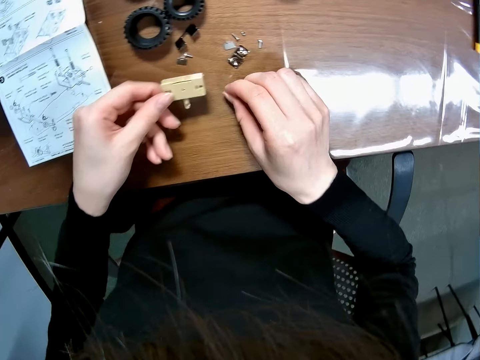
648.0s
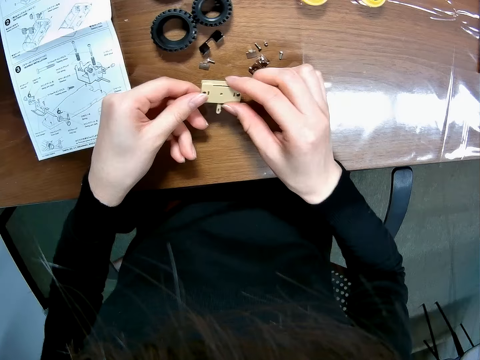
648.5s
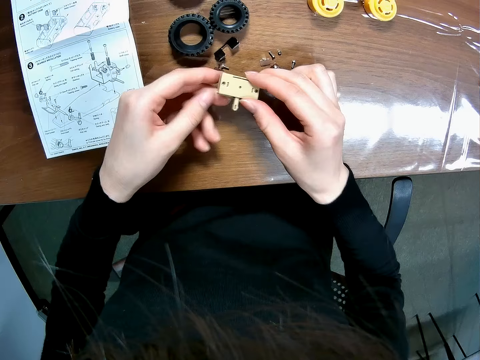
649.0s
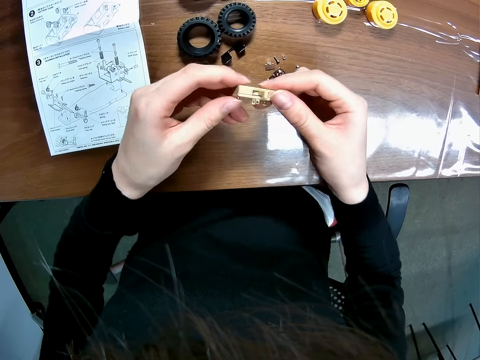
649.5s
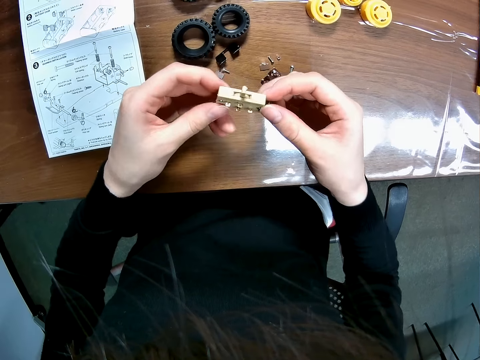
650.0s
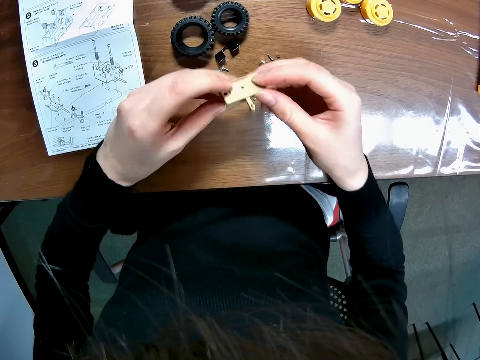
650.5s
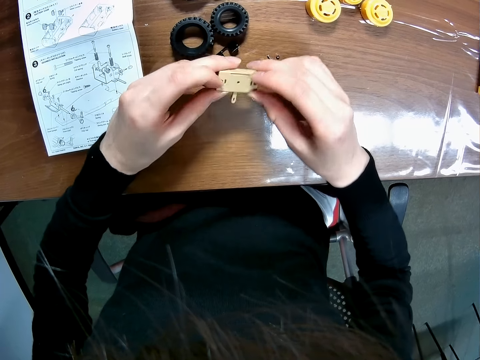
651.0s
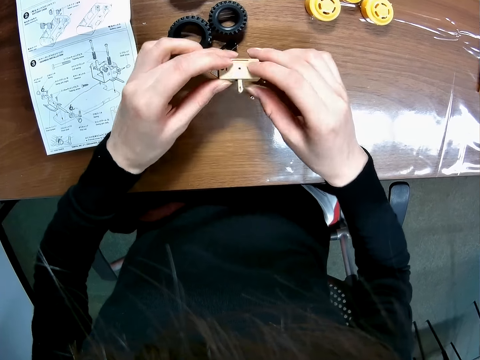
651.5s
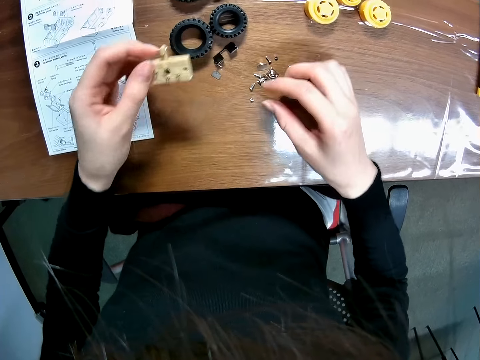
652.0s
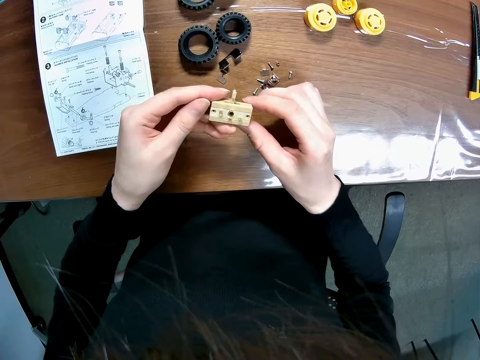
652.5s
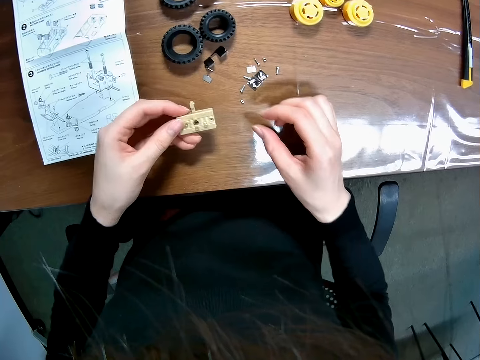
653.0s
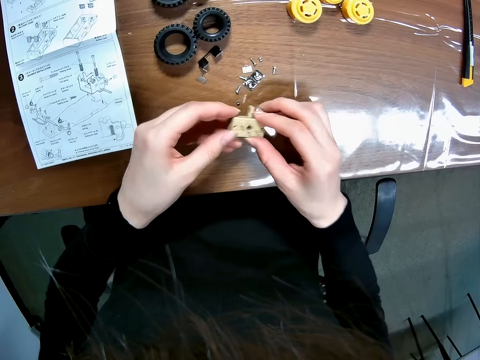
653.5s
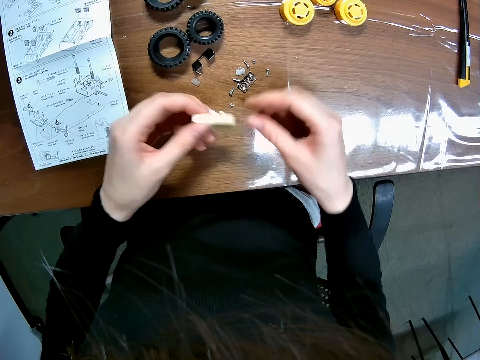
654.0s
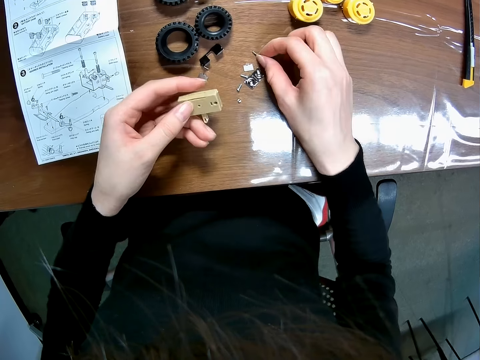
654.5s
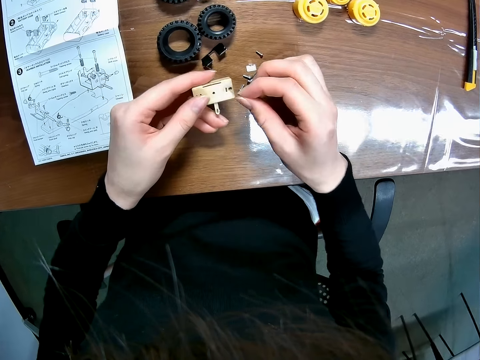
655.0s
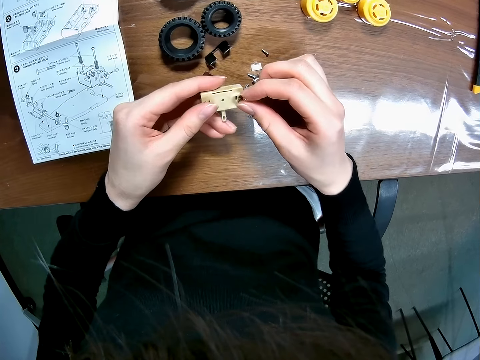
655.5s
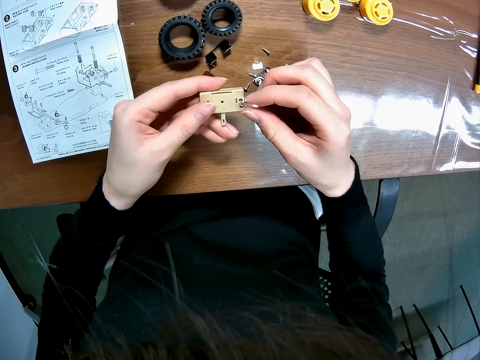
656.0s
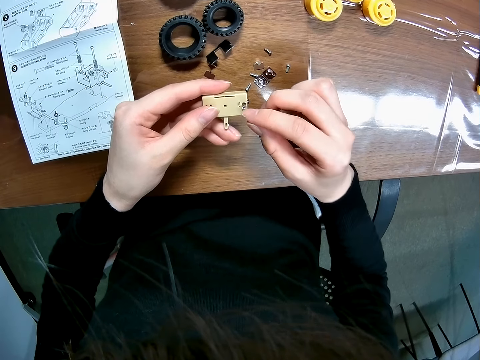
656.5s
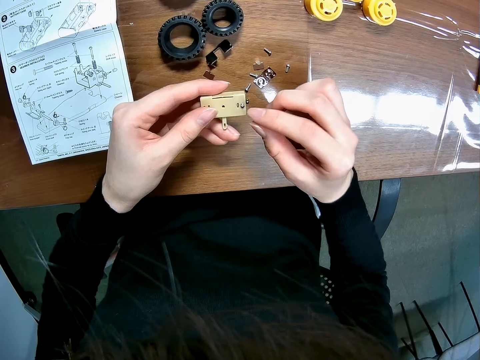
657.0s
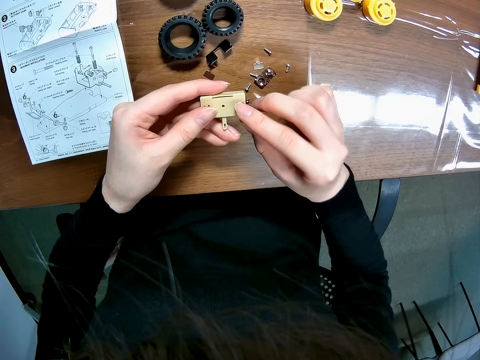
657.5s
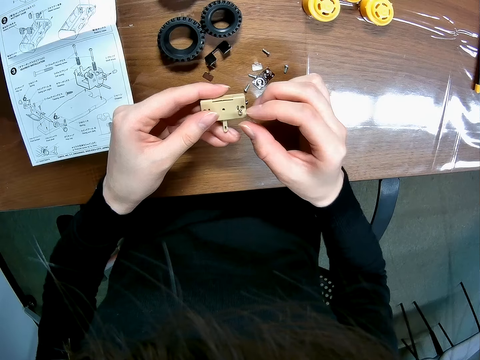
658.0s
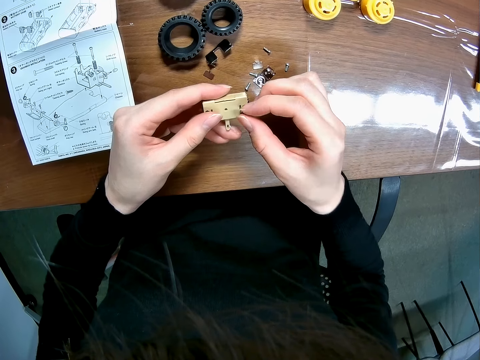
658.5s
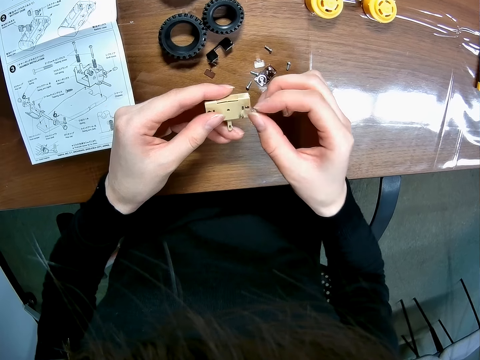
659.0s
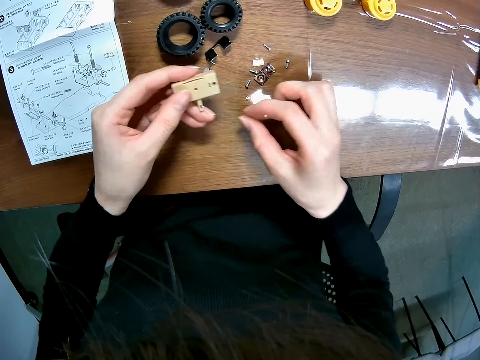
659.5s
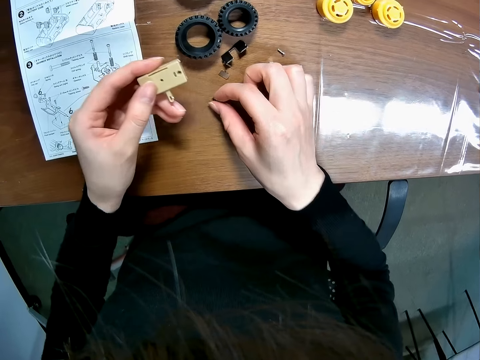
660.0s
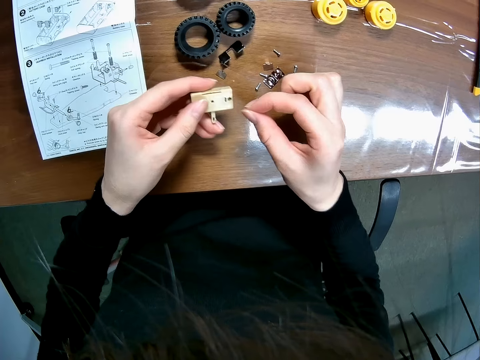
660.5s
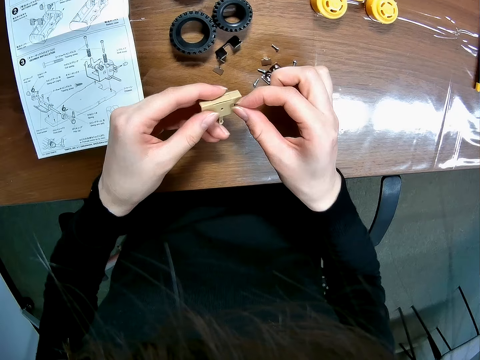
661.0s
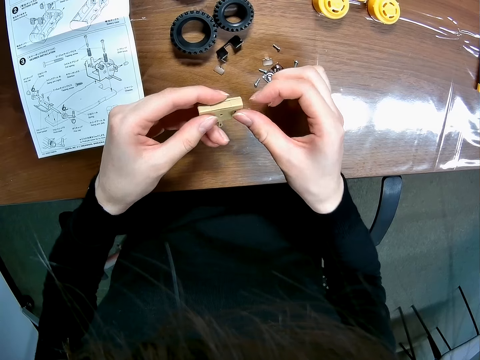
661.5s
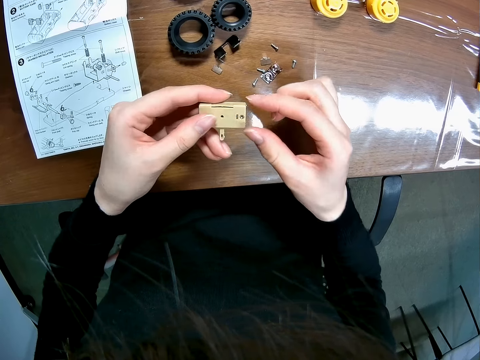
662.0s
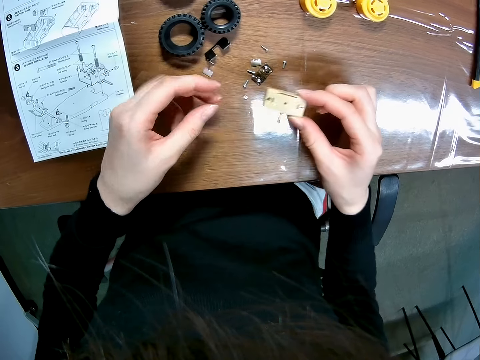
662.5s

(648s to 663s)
The camera wearer drops the screw or bolt on the table. She holds something. She turns the toy car's component at the top. She shakes the toy car's component above the table. She turns the object. She picks up the screw on the table with her right hand. She screws the toy car's component. She closes the bolt. She picks up the screw on the table with her right hand. She screws the toy car's component.

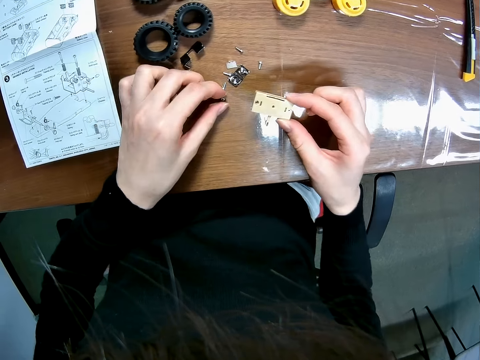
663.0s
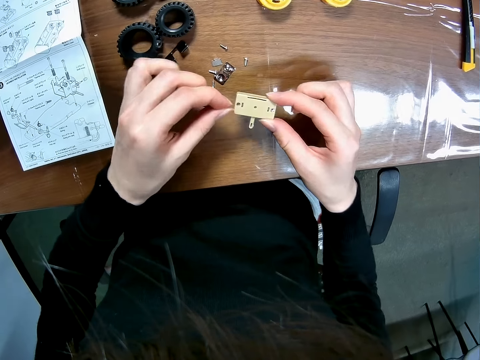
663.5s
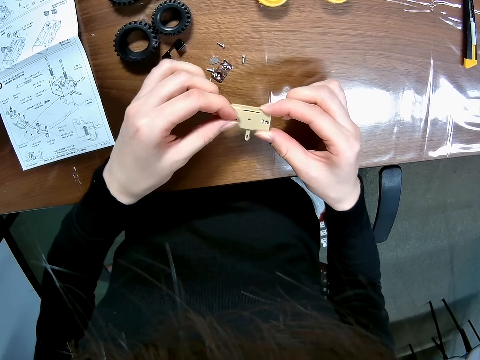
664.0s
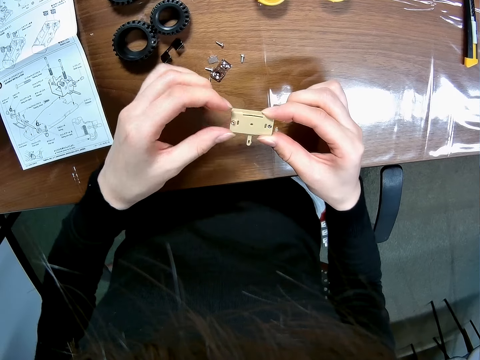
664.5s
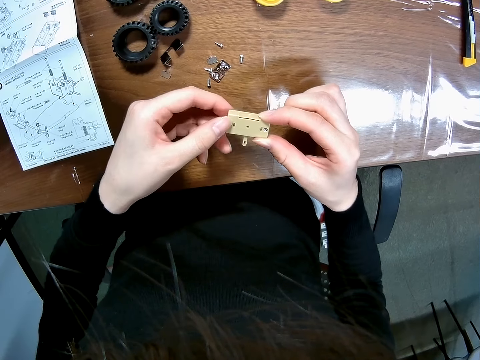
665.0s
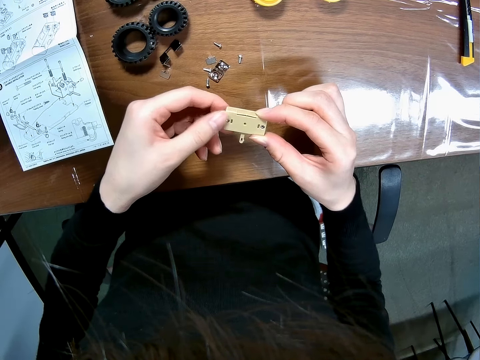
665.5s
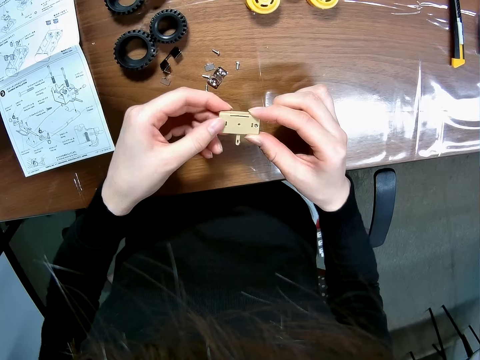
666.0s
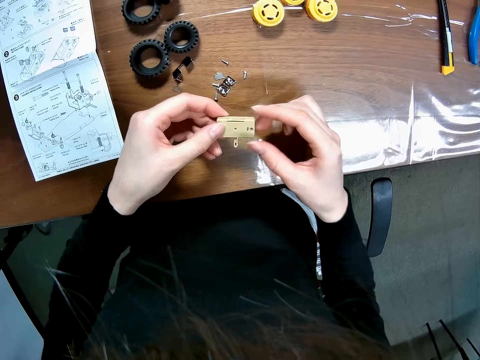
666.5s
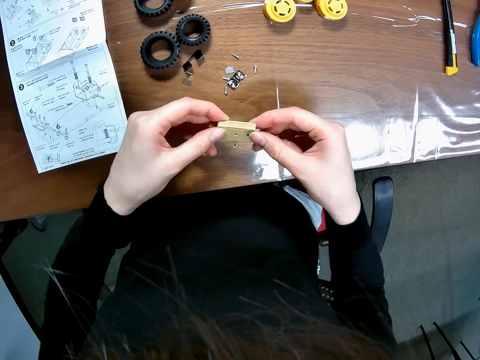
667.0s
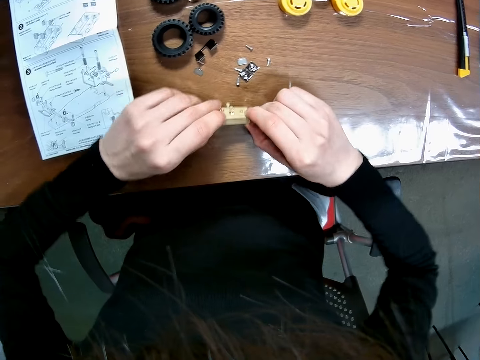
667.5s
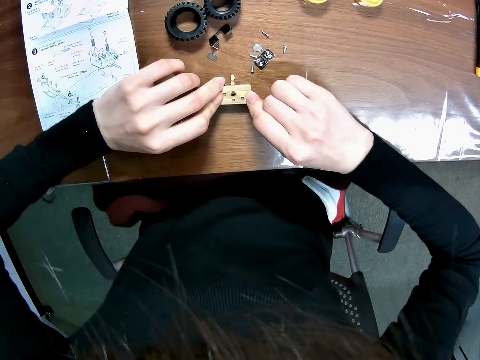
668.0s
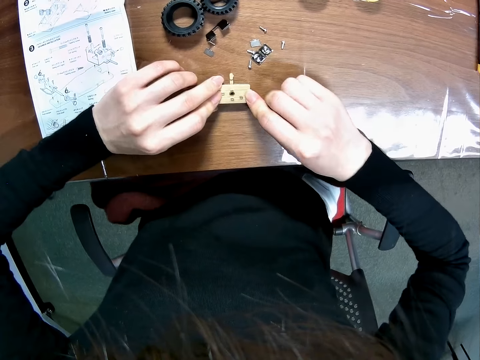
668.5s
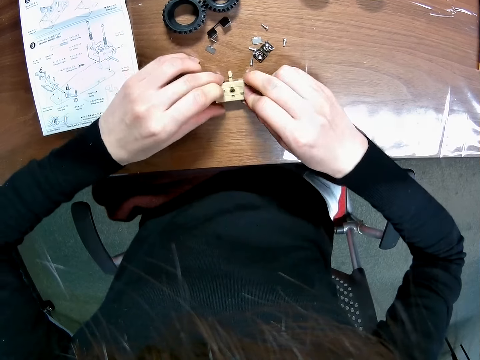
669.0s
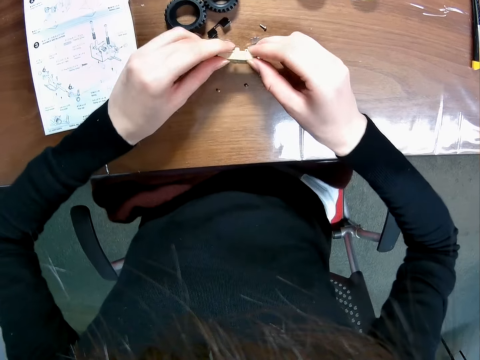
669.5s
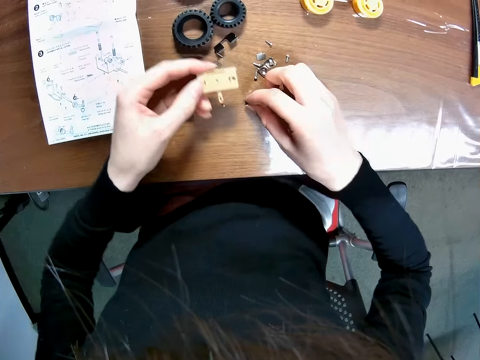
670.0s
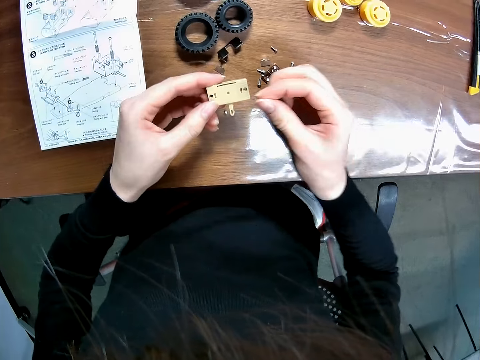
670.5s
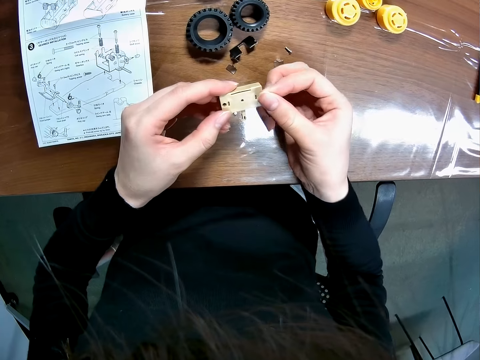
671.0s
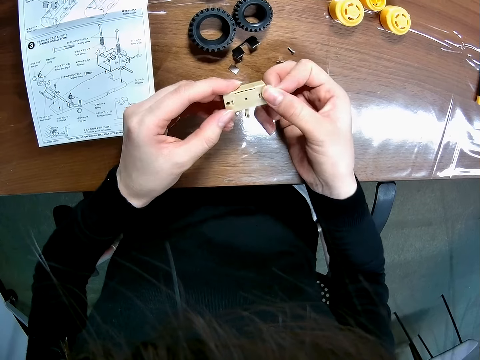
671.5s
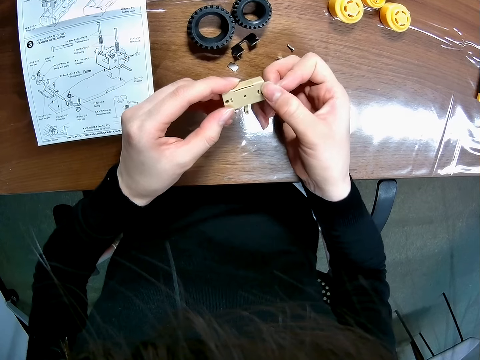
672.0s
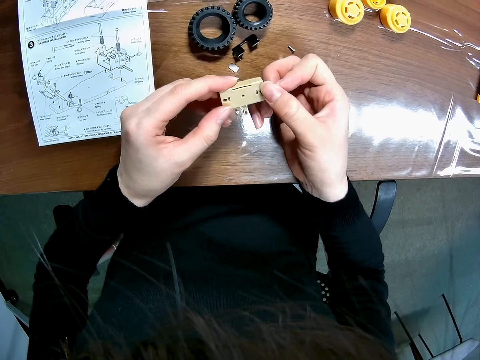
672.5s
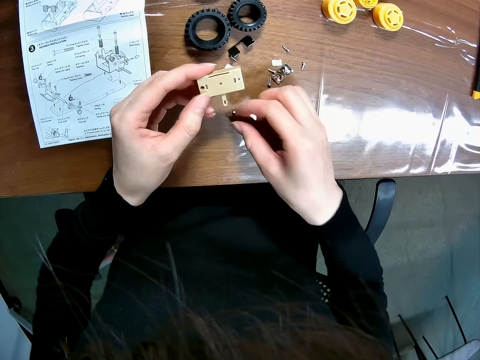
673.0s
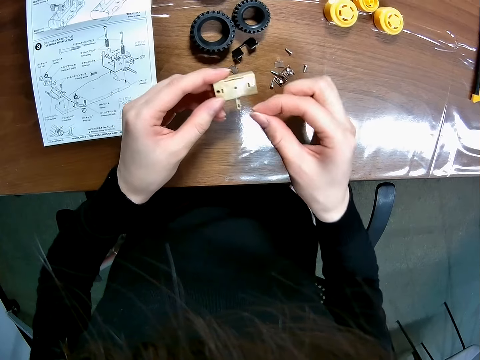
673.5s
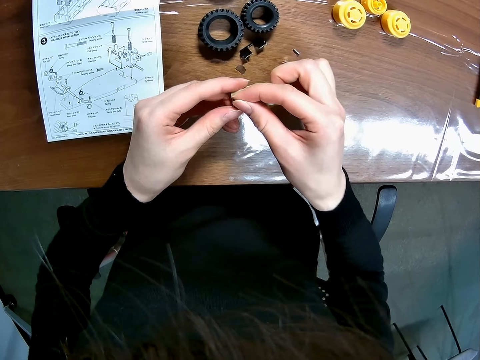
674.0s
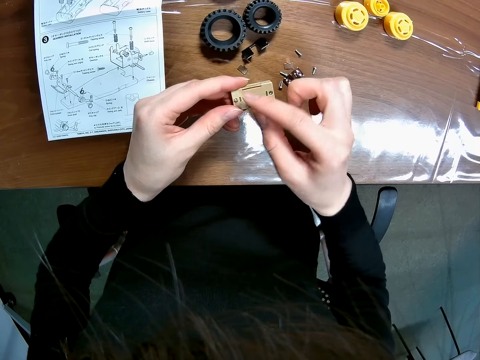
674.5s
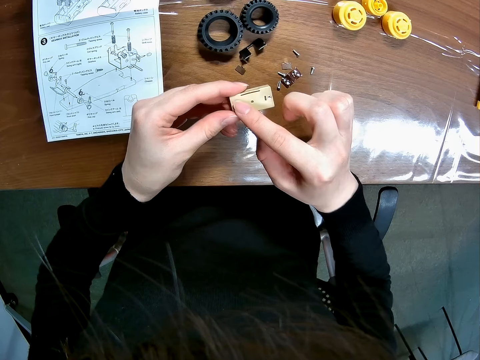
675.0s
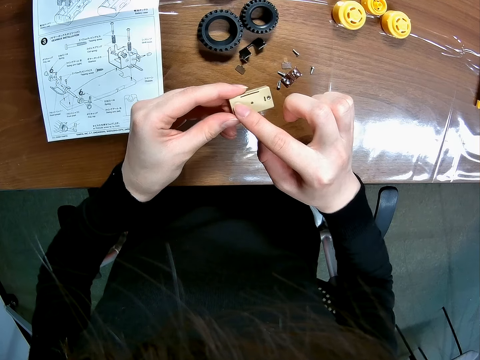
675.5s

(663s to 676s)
The camera wearer picks up a screw on the table with her left hand. She screws the toy car's component. She turns the toy car's component. She turns the object on the front. She picks up the screw on the table with her right hand. She screws the toy car's component. She picks up the screw on the table with her right hand. She screws the toy car's component.
